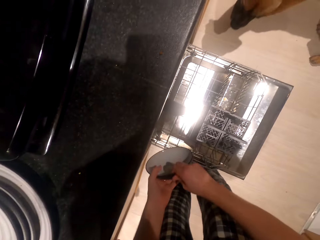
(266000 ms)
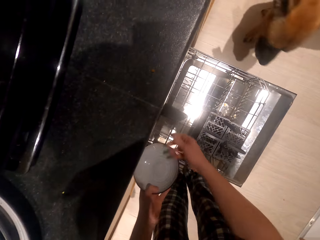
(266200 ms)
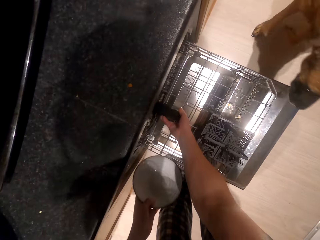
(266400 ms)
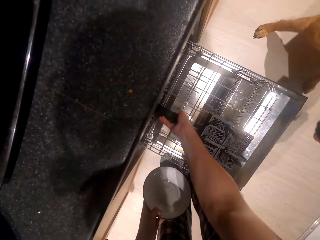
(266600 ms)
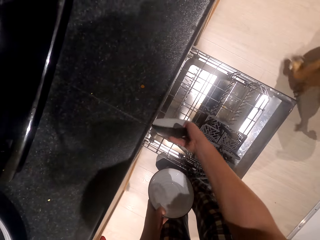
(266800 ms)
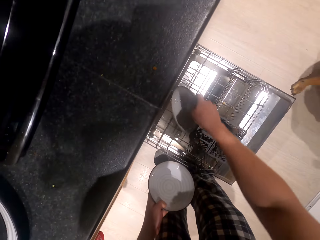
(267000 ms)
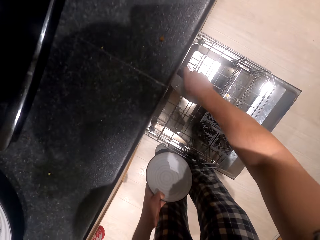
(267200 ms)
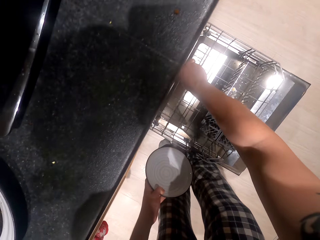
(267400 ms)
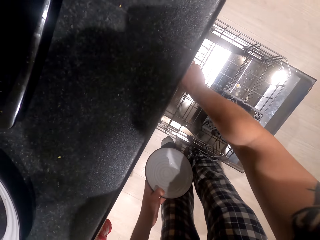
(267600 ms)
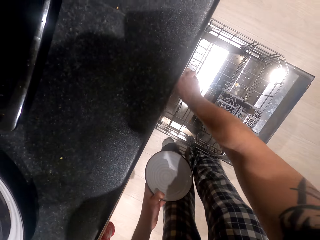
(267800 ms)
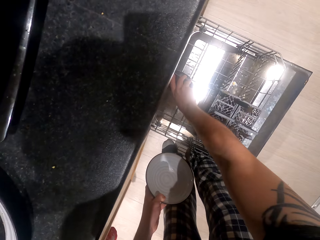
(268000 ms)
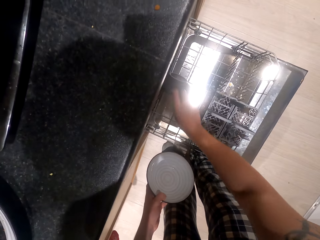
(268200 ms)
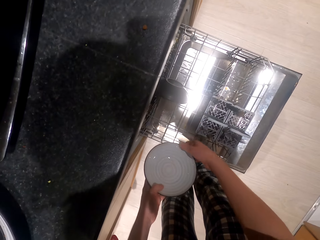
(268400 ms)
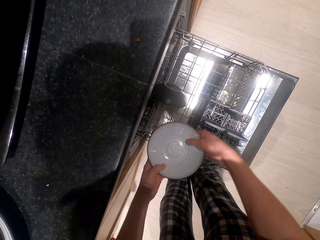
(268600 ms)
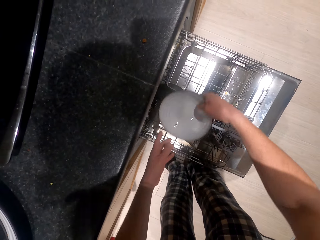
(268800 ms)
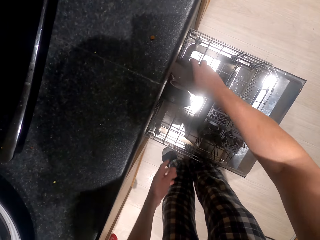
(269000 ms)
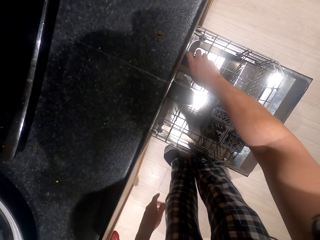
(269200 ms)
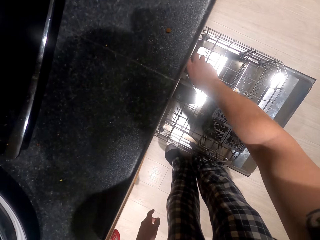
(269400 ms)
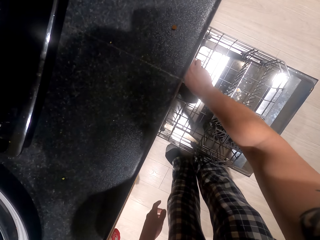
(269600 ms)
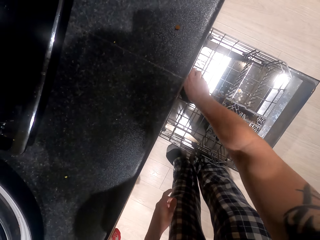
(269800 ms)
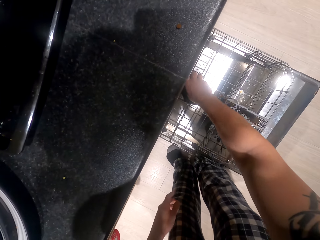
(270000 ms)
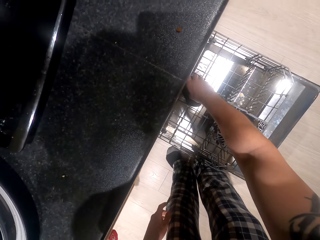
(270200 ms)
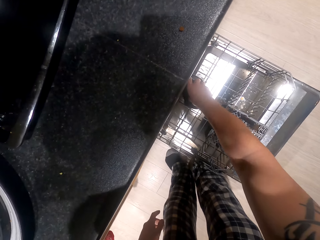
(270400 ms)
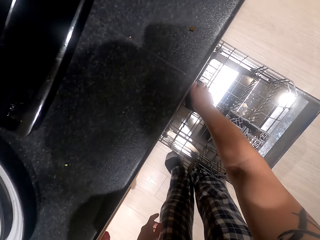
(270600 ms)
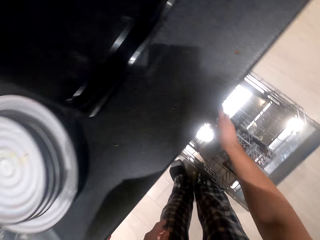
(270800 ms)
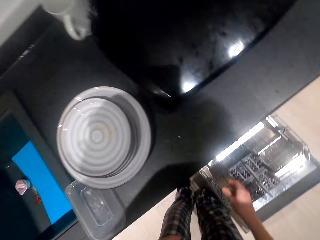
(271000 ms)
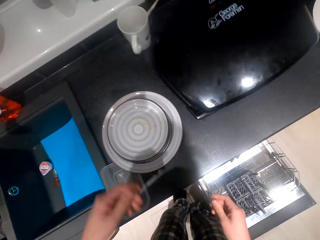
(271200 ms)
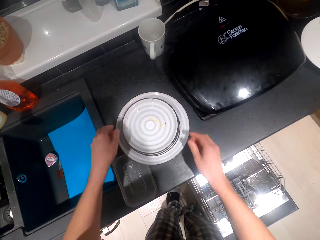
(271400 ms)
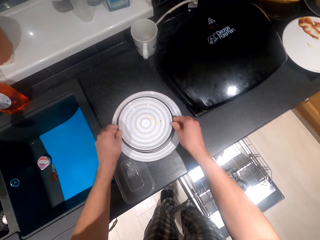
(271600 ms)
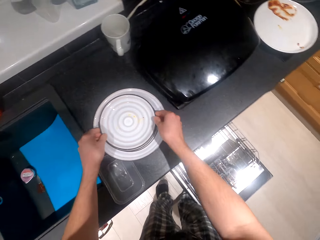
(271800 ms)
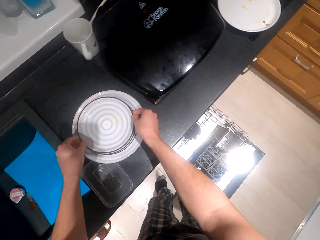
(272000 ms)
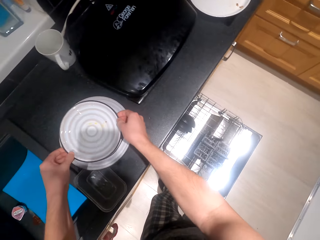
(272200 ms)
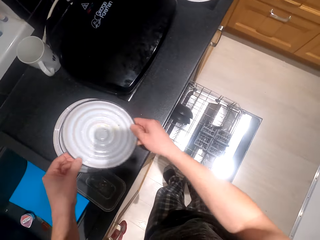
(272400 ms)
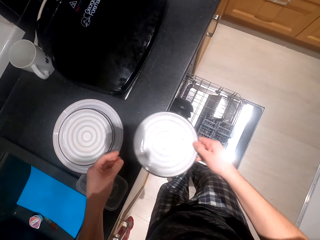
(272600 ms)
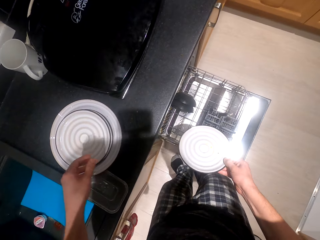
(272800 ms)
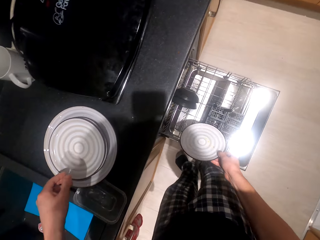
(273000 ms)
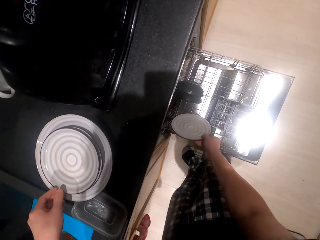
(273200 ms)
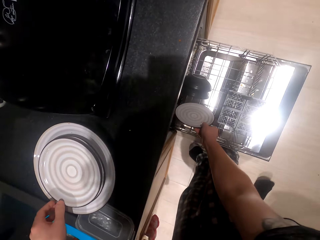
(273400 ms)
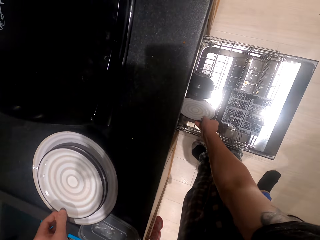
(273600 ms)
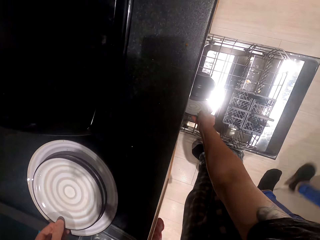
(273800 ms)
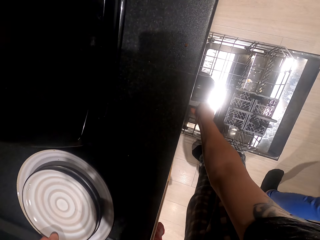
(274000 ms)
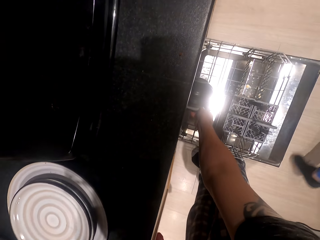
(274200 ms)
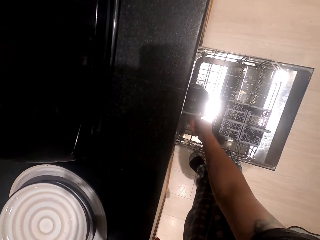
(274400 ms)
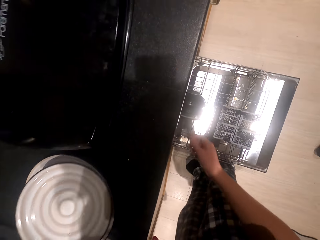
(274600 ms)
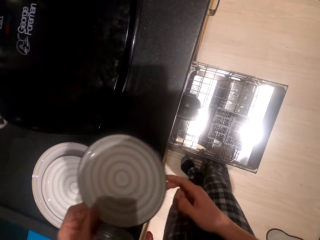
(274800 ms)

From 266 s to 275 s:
The camera wearer holds the bowl. They pick the bowl and put the bowl in the utensil holder. They hold the bowl and put the bowl in the utensil holder. They pick plates from the kitchen surface. They put the plates in the drawer.

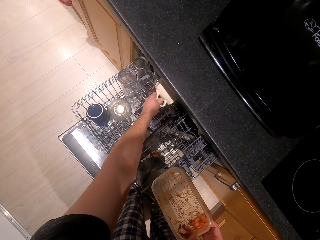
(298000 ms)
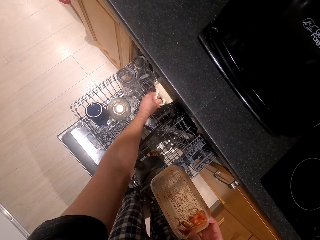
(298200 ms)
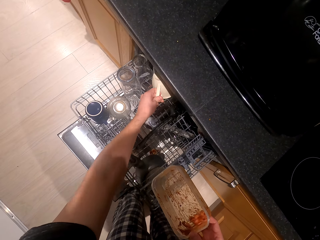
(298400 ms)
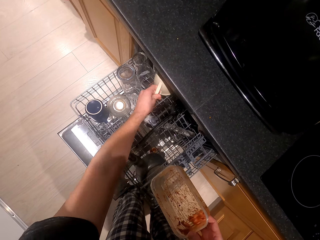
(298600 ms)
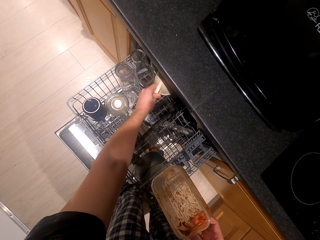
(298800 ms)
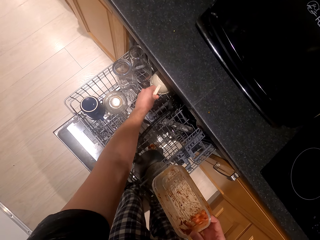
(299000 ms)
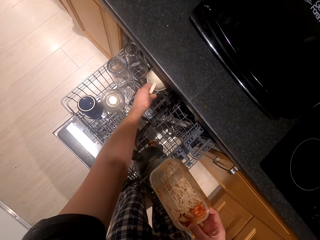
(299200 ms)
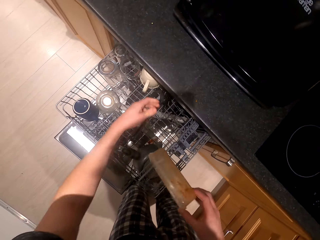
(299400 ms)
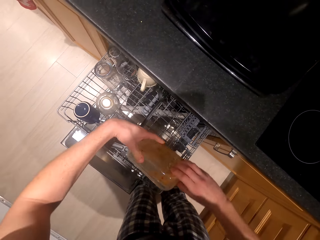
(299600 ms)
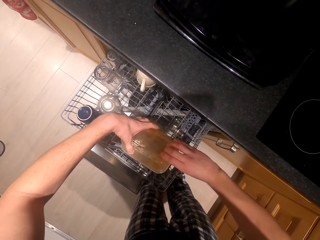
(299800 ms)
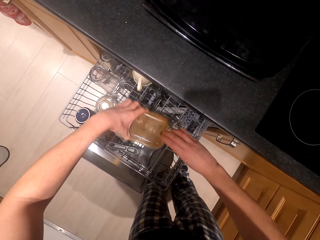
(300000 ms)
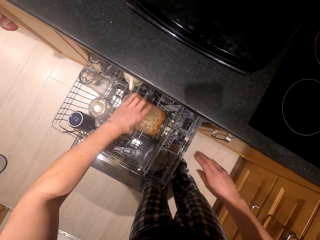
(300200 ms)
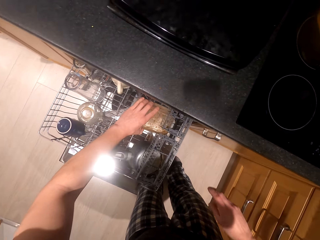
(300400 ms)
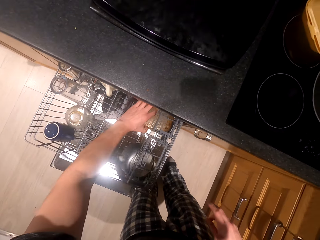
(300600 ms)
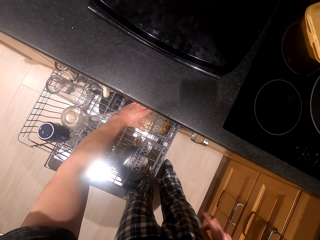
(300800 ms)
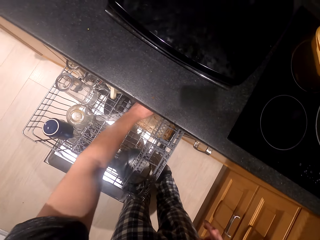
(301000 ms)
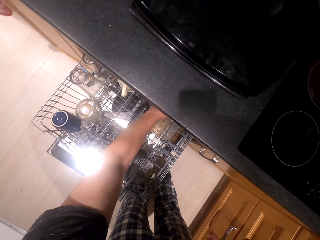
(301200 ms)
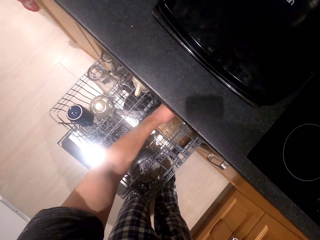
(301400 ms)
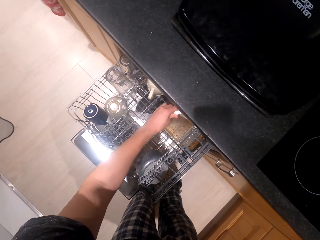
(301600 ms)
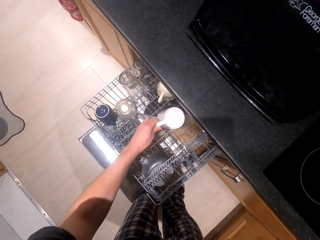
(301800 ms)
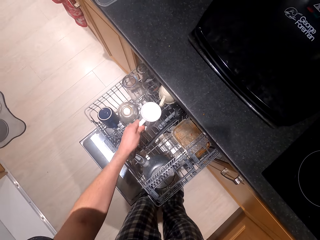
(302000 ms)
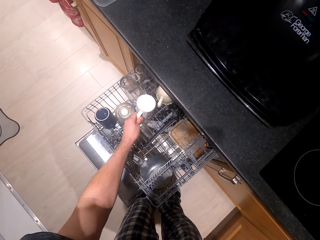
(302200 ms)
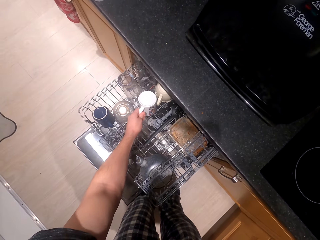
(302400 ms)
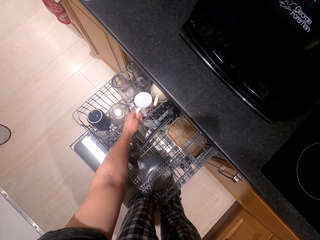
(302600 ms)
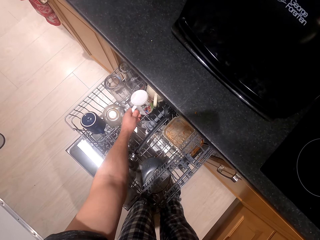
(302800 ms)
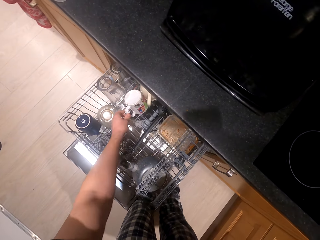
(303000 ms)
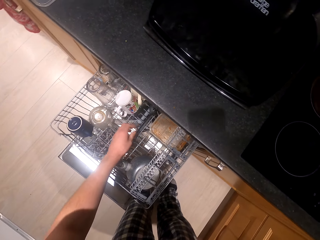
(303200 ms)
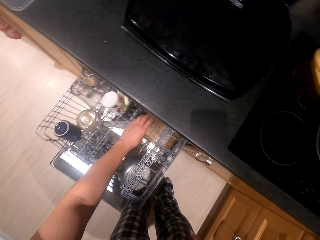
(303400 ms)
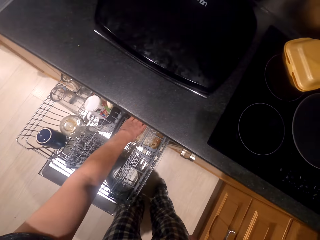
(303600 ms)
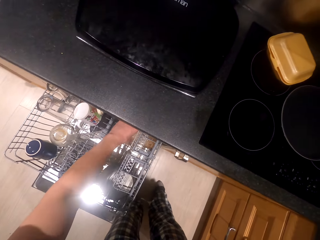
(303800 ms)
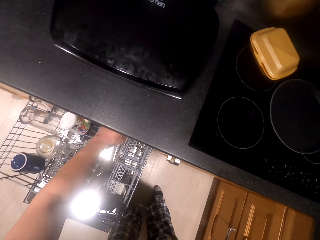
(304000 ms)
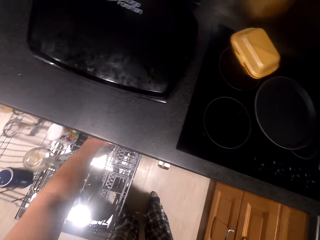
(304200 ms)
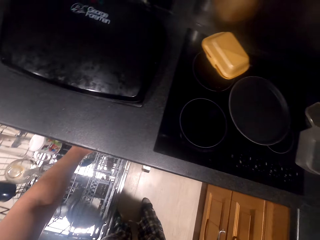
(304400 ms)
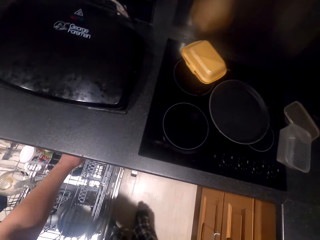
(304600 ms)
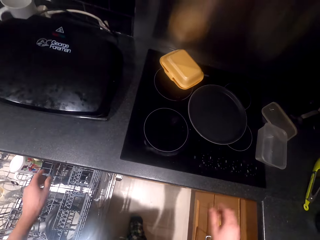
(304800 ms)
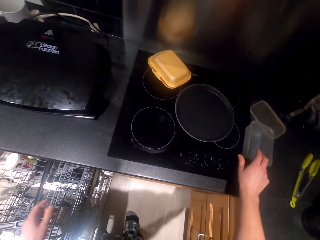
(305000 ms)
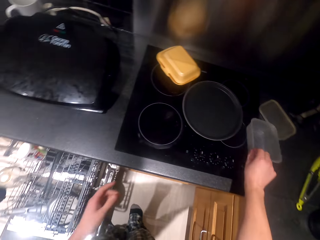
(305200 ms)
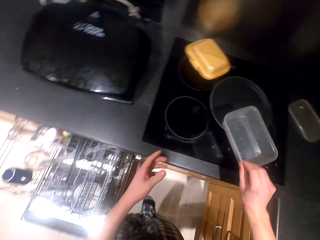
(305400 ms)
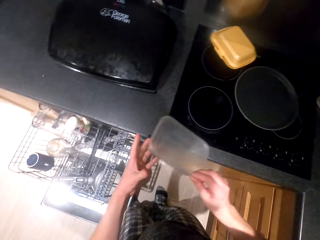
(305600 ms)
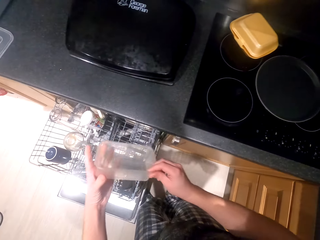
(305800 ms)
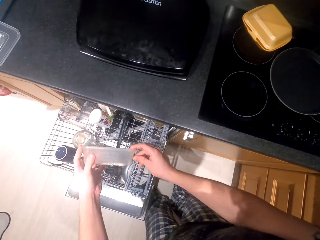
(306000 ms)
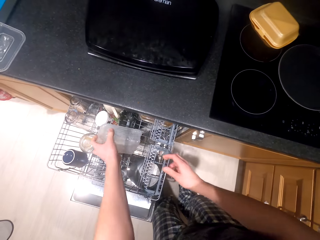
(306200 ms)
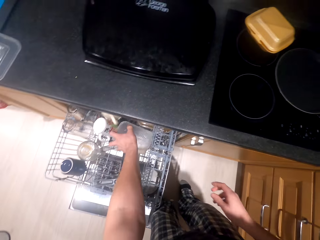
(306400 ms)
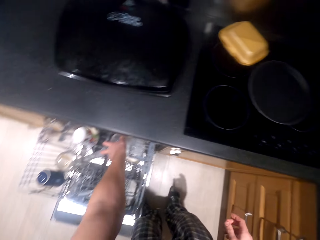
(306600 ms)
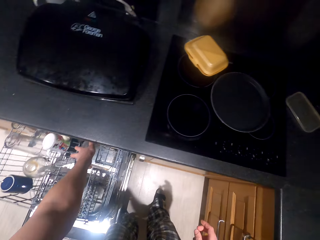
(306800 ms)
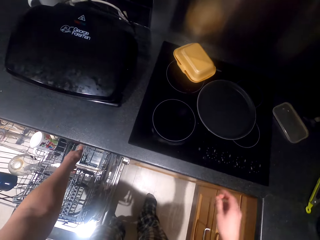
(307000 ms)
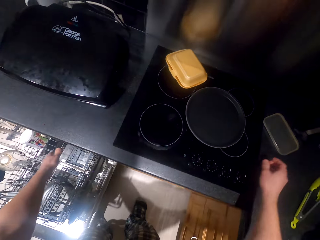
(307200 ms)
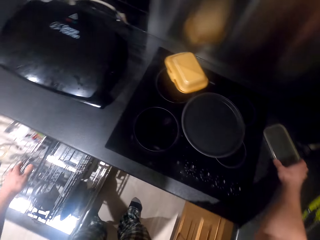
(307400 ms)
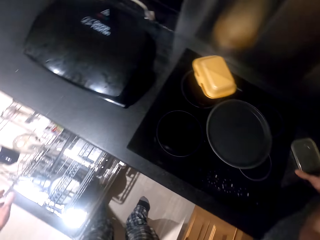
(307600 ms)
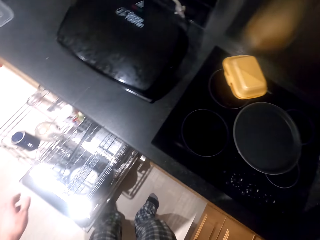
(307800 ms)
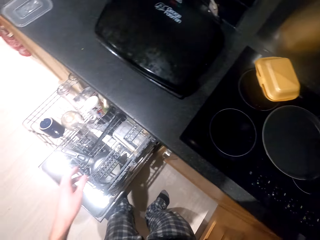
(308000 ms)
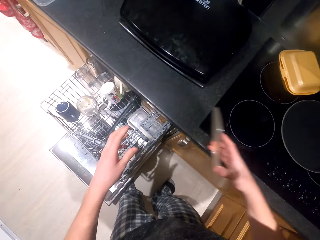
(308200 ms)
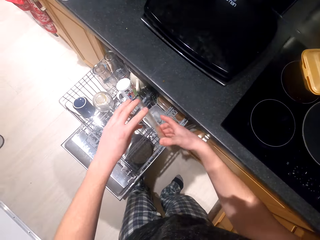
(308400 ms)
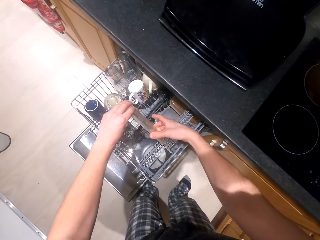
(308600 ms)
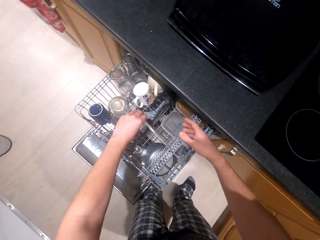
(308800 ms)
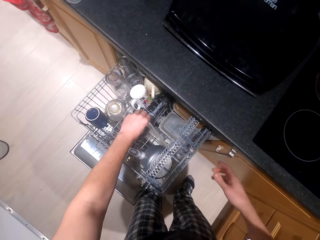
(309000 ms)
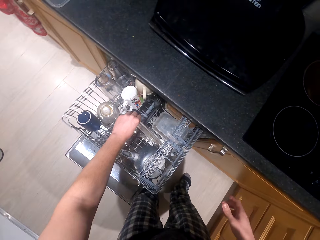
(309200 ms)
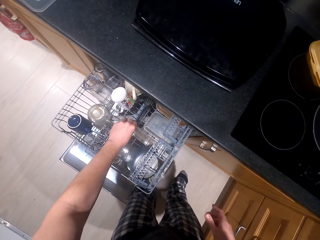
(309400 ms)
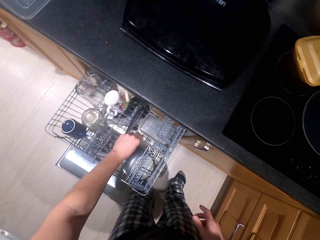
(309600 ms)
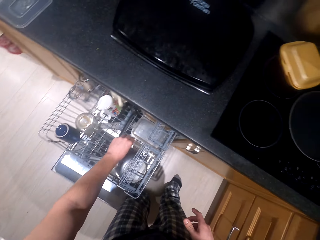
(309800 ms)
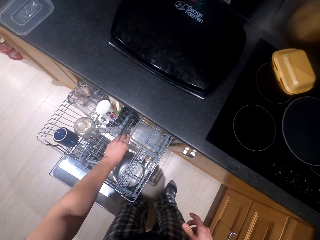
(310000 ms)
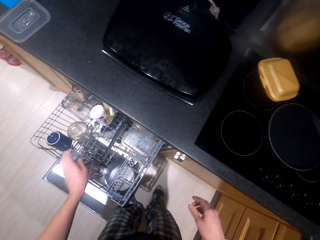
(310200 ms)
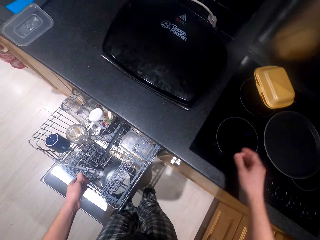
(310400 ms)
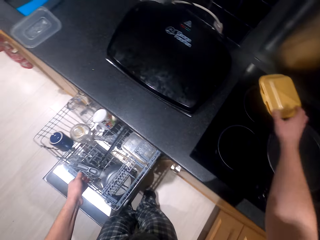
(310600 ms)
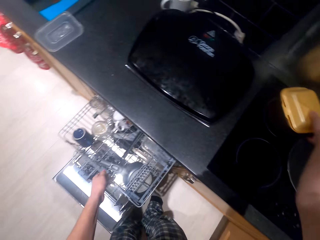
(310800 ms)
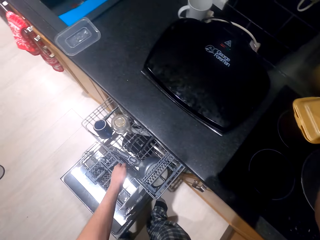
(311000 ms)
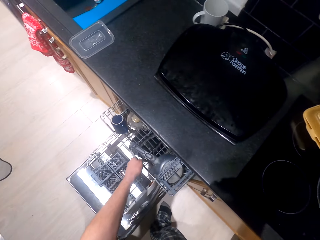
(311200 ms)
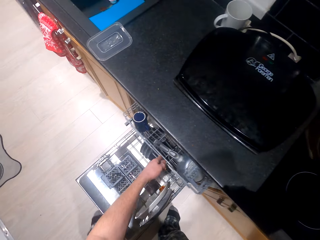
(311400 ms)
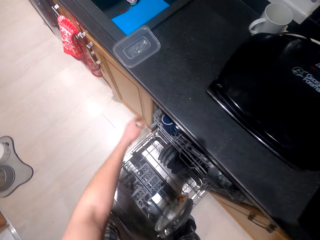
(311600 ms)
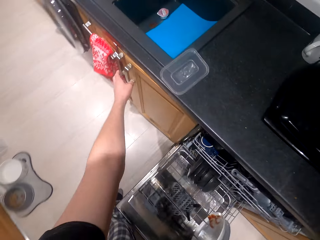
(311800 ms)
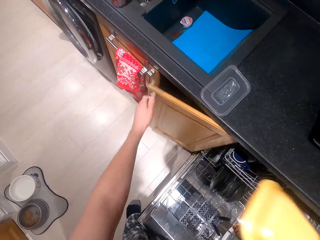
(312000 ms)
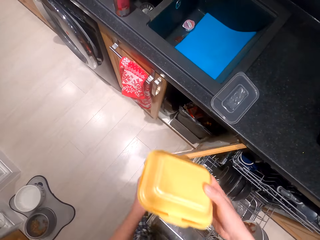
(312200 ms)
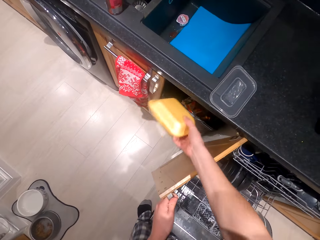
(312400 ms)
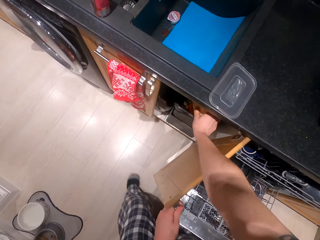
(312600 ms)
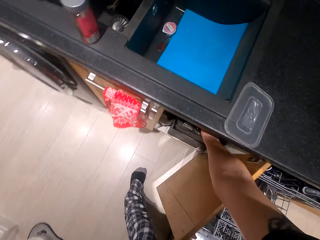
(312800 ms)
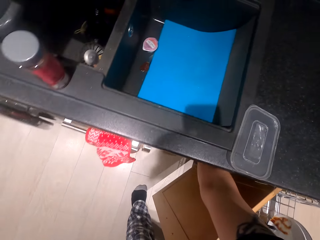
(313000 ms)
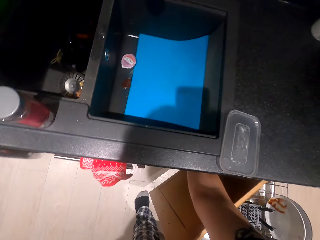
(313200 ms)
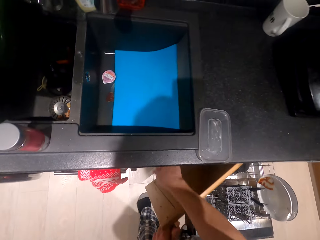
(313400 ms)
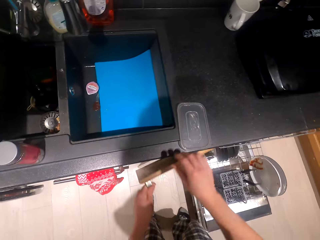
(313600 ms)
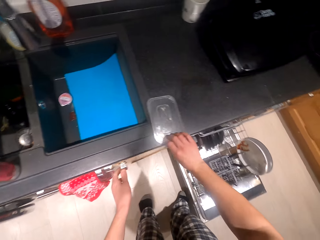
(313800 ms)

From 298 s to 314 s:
The camera wearer removes a mug from the drawer. They put a plastic dish or tin in the utensil holder. They hold the cup. They put the plastic dish in the utensil holder. They pick the tin from the surface. They put the plastic dish in the utensil holder. They pick the lid and put the lid in the utensil holder. They pick a tin or container from the surface. They open the cabinet. They put the container in the cabinet. They throw the tin in the dustbin.
